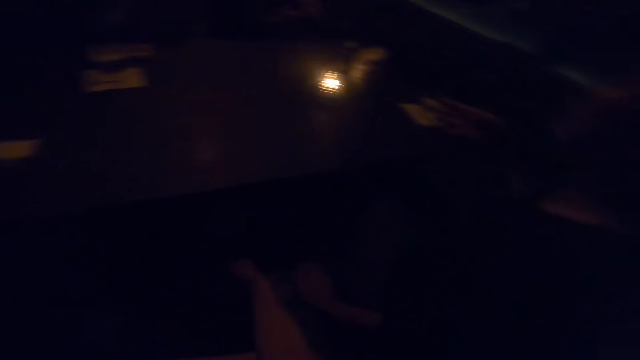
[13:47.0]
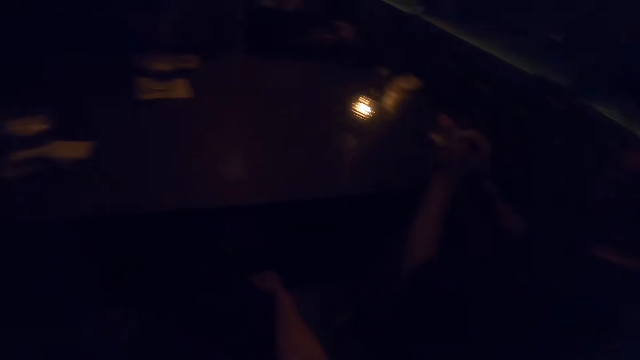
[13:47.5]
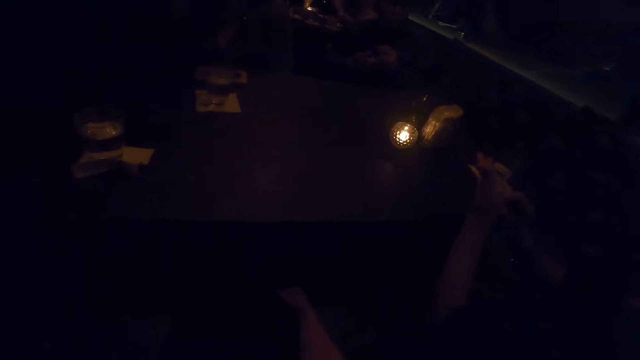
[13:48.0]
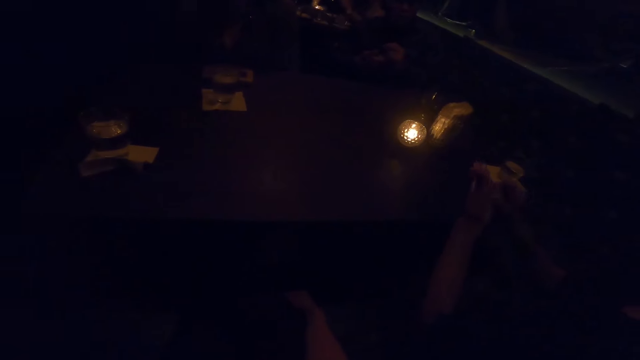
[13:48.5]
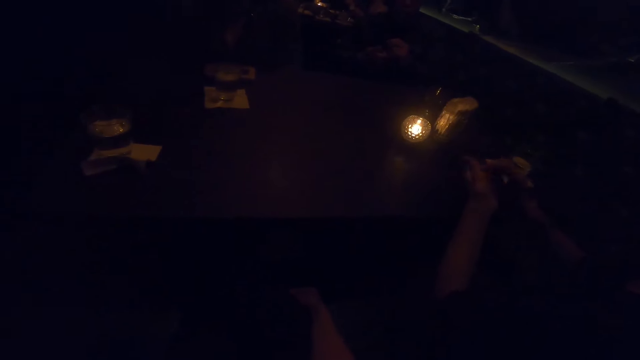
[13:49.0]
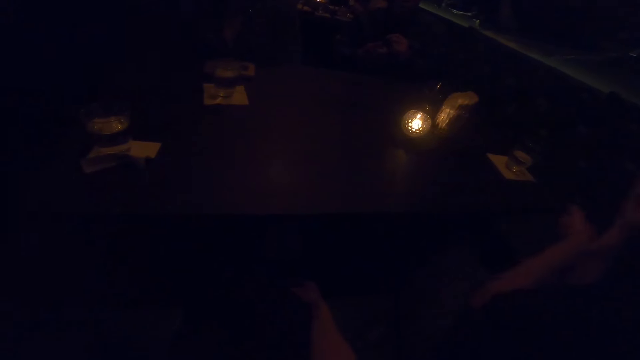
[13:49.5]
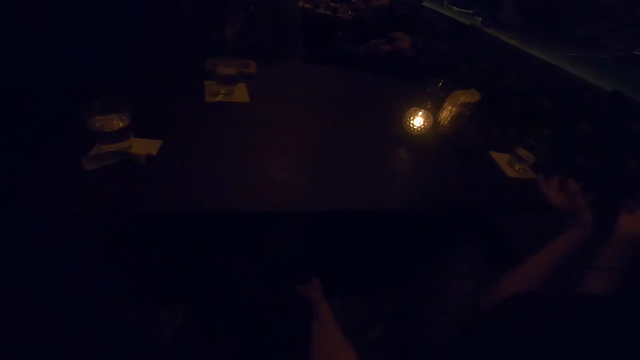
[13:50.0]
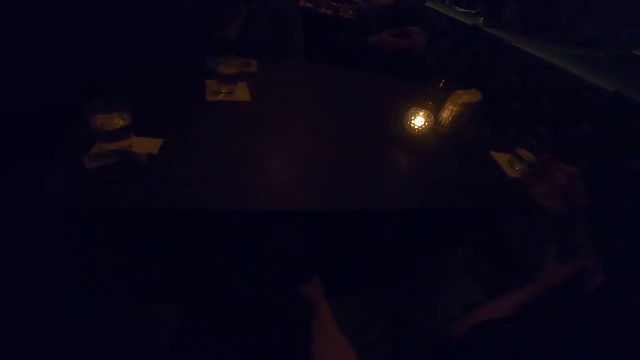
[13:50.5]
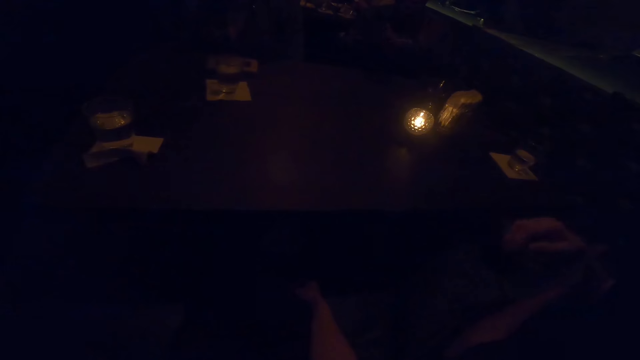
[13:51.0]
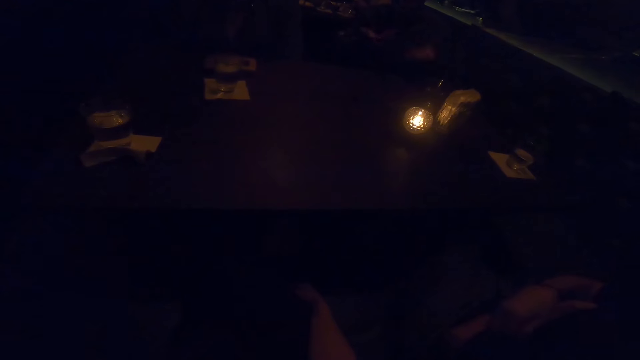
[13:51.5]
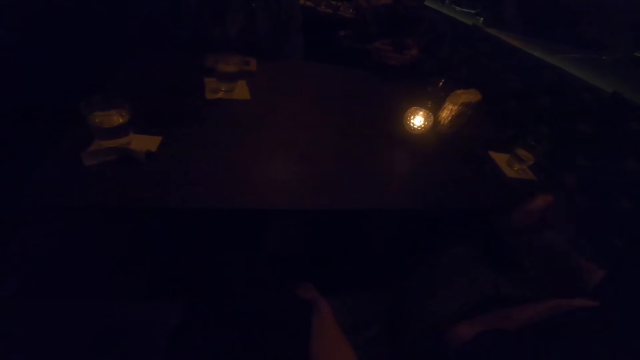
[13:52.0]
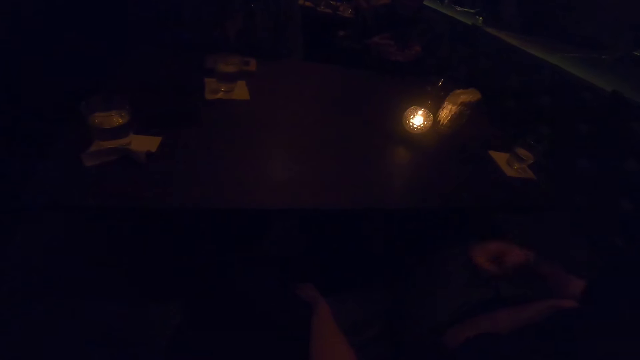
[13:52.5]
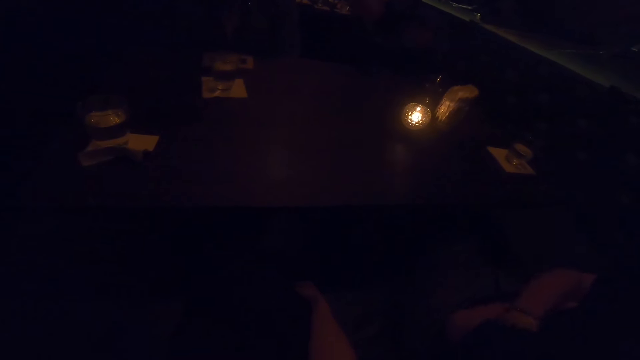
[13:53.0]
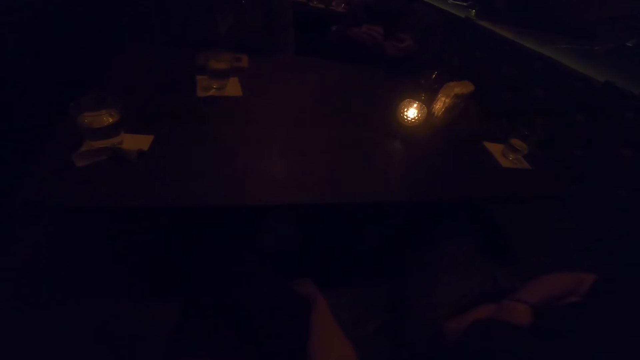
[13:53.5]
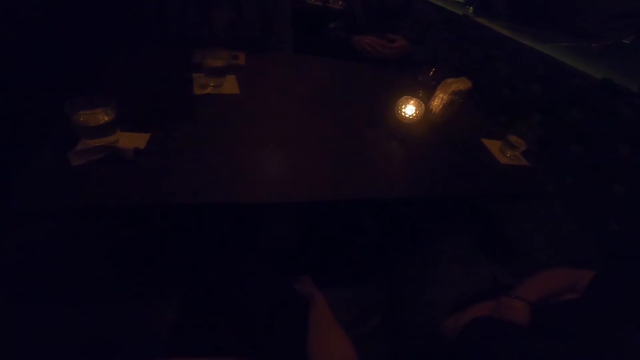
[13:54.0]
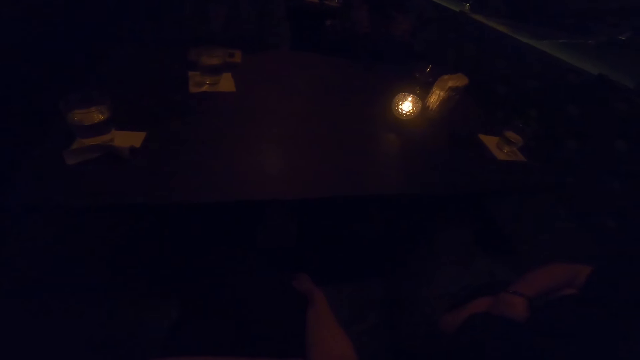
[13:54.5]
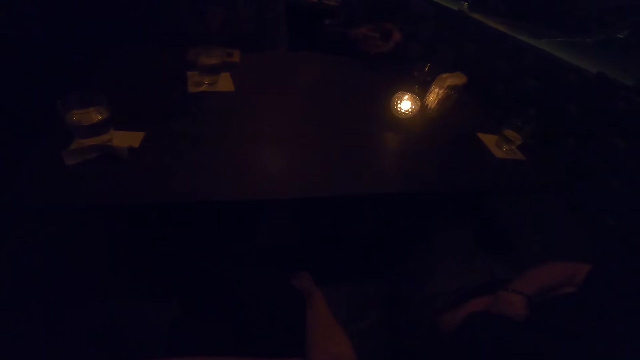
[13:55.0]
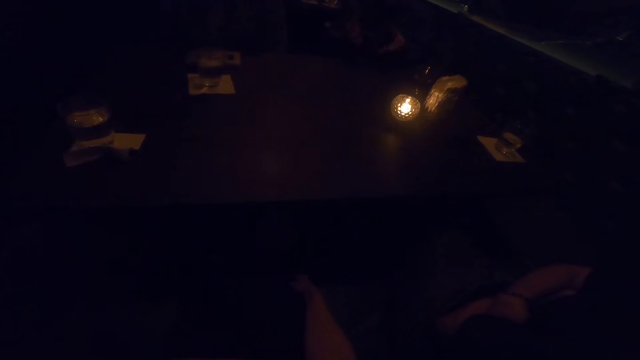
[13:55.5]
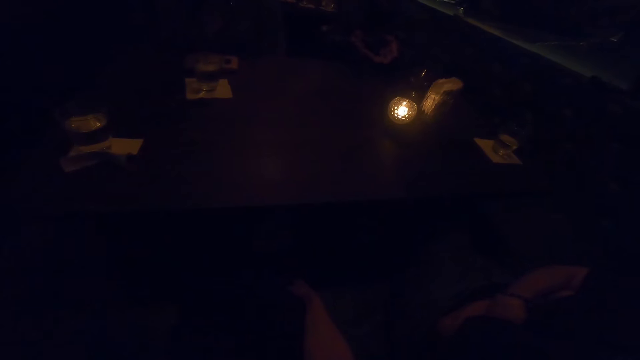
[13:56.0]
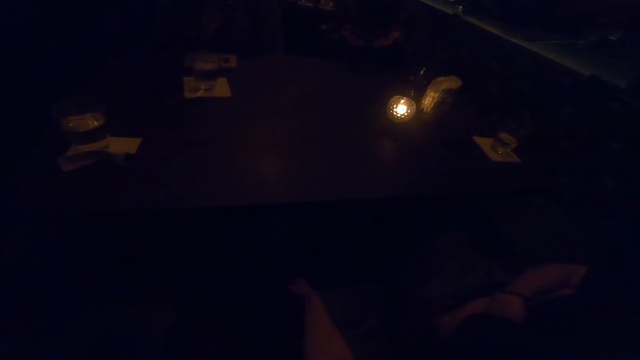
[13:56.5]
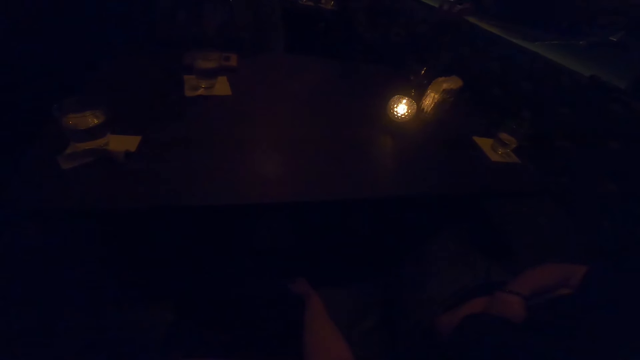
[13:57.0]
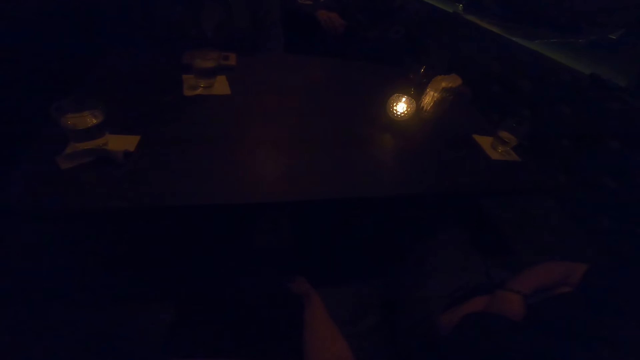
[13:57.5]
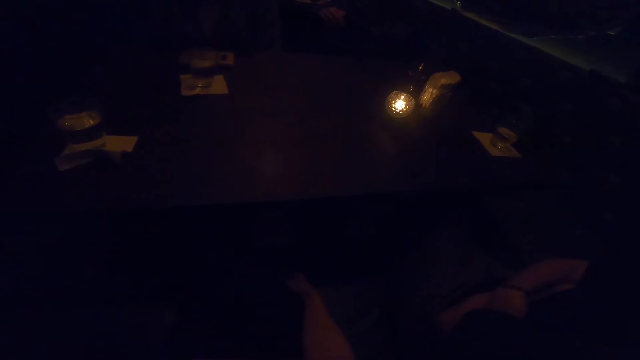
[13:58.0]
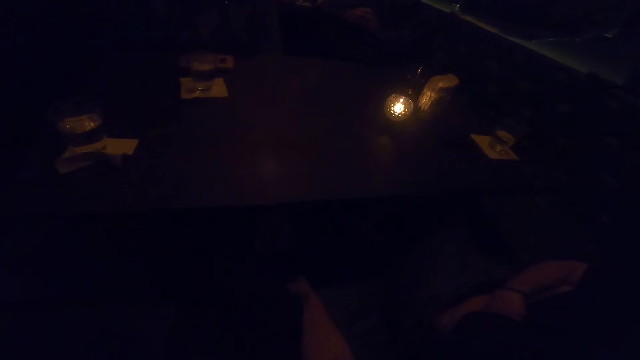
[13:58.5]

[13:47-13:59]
A person talks to another person. The other person points at the first person. The first person talks to the other person with action.

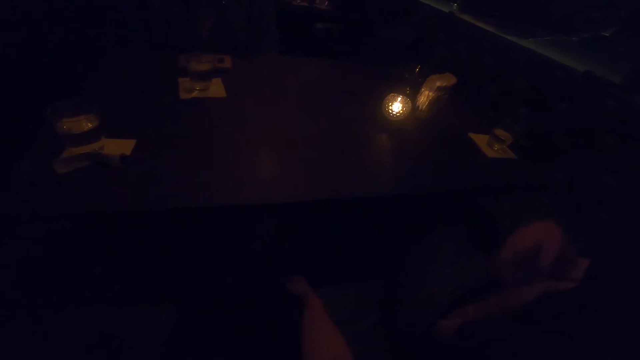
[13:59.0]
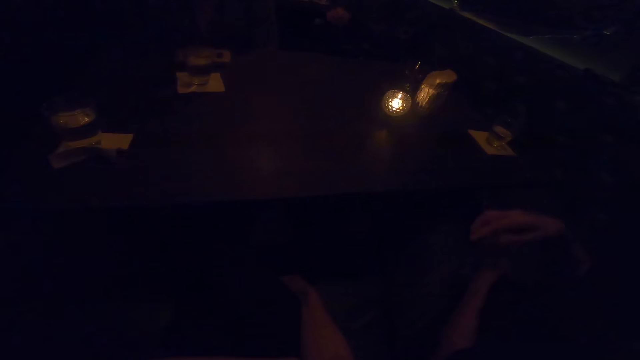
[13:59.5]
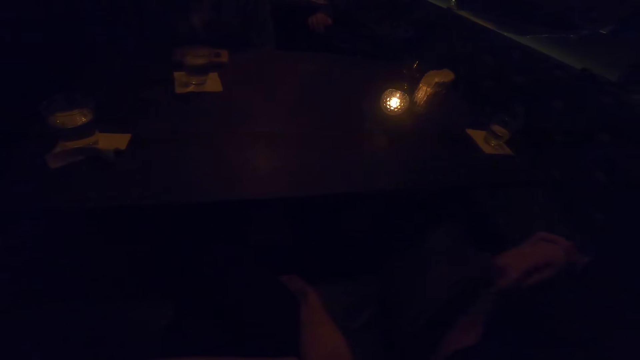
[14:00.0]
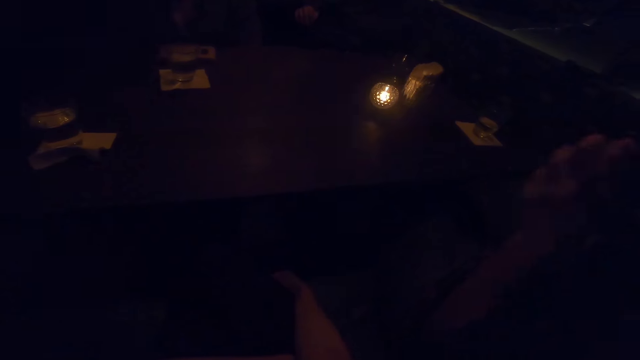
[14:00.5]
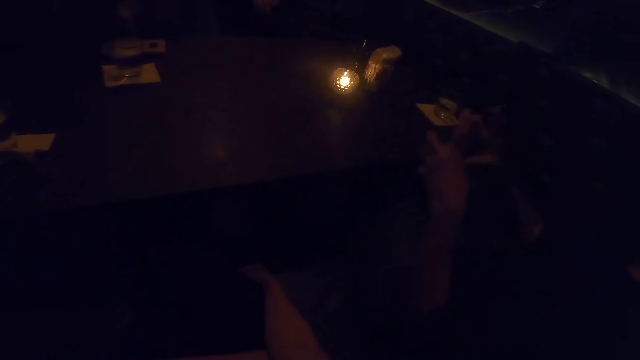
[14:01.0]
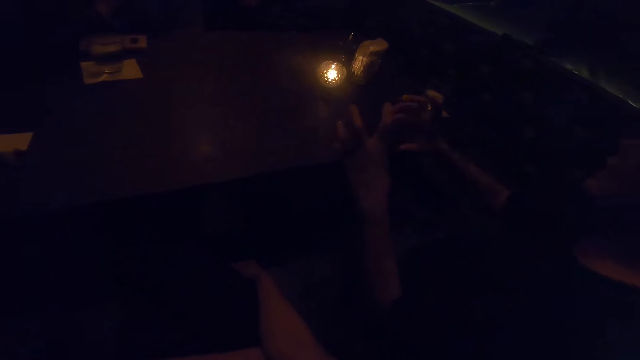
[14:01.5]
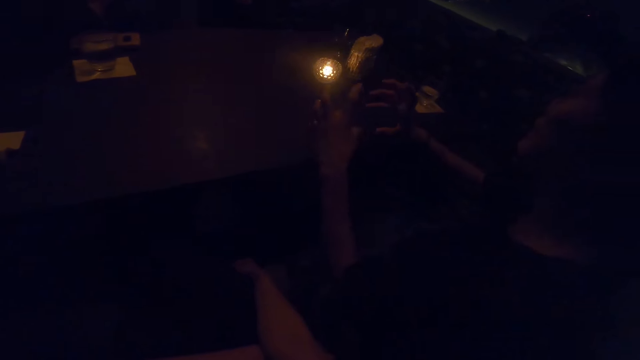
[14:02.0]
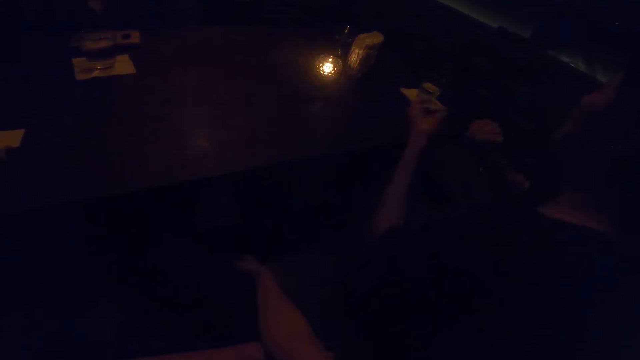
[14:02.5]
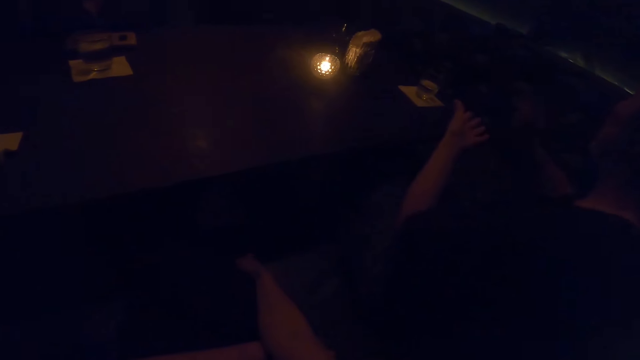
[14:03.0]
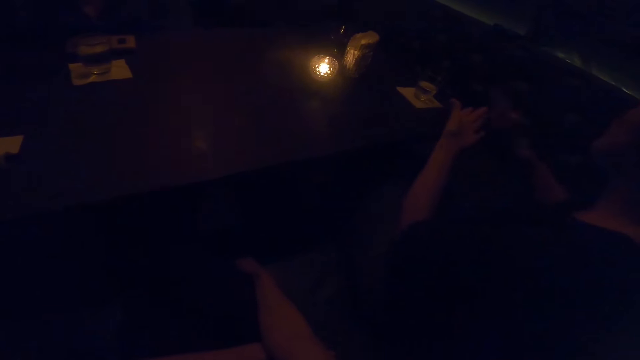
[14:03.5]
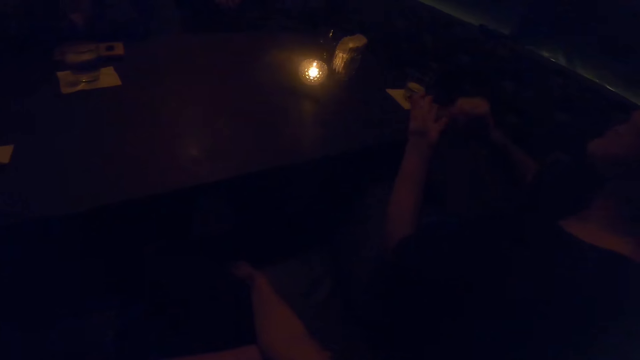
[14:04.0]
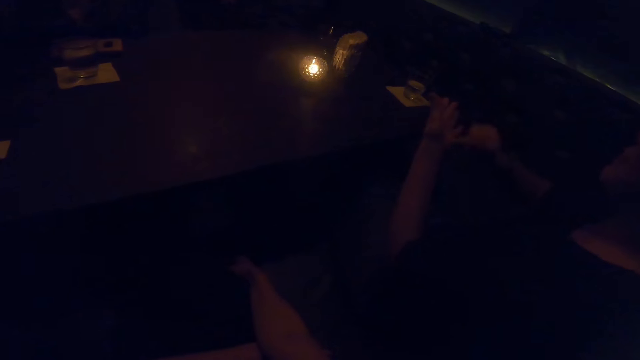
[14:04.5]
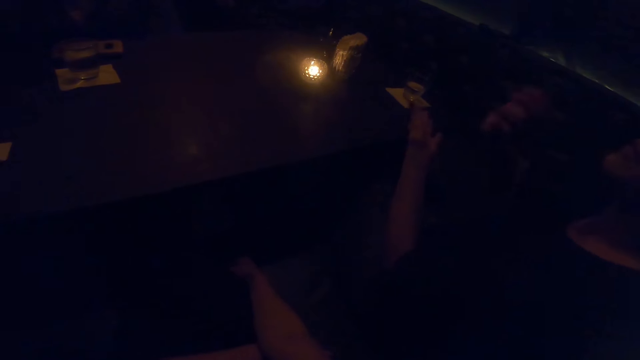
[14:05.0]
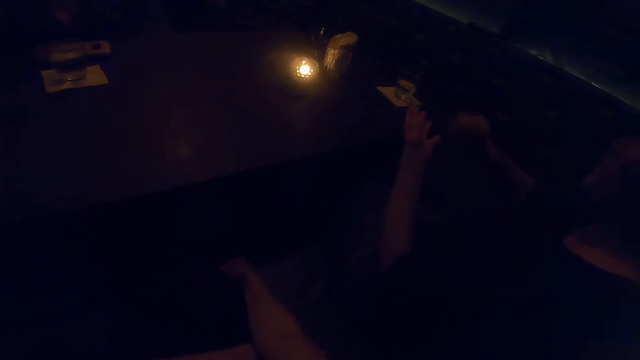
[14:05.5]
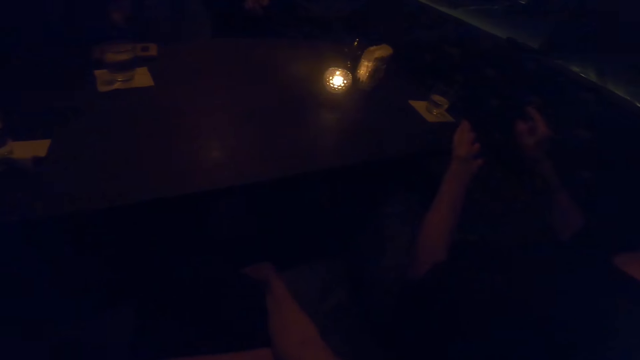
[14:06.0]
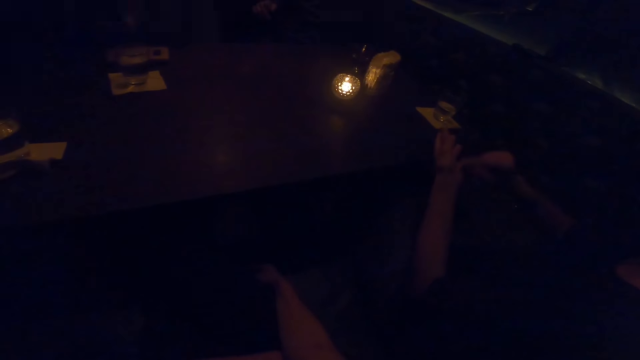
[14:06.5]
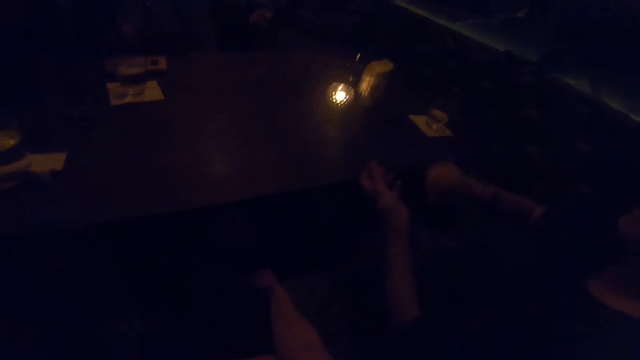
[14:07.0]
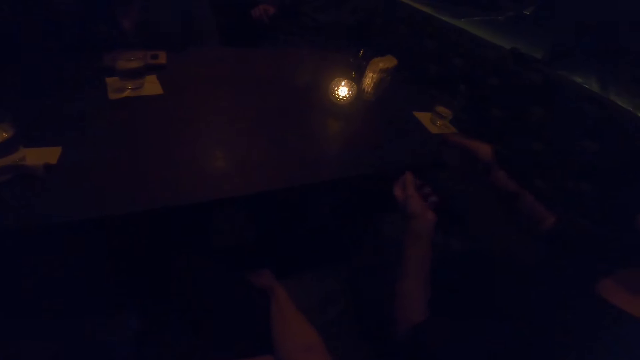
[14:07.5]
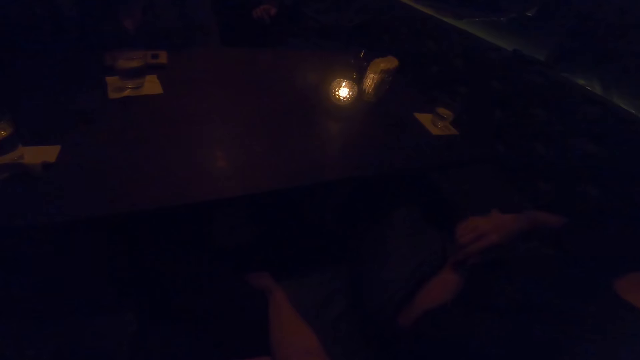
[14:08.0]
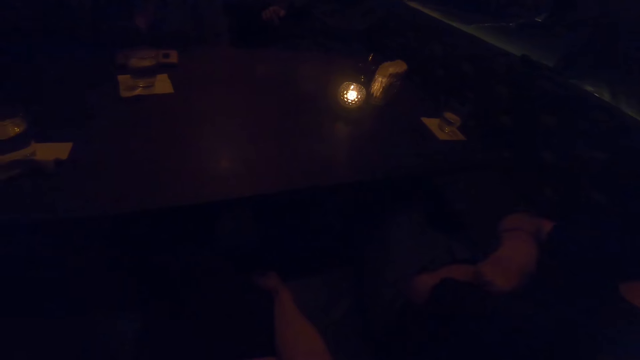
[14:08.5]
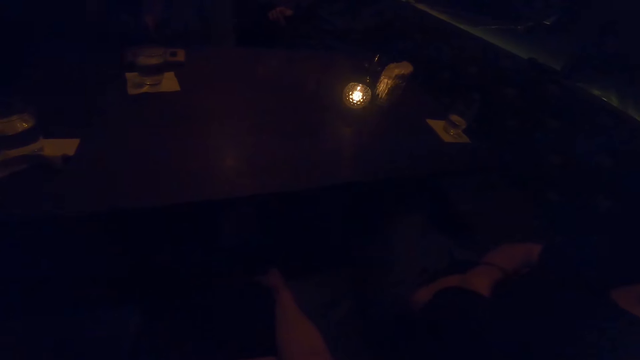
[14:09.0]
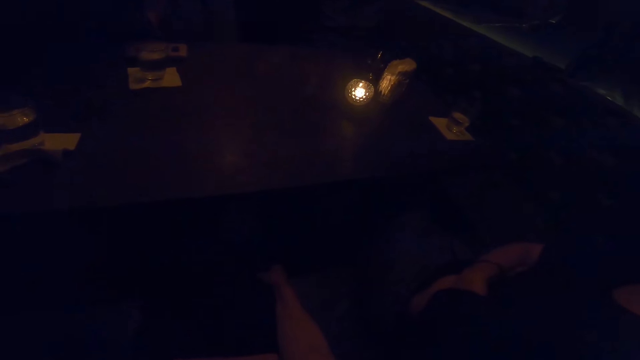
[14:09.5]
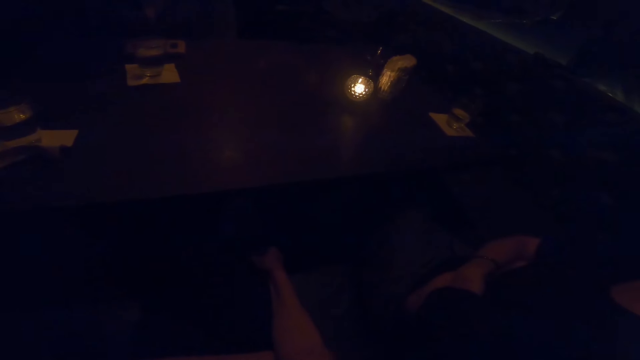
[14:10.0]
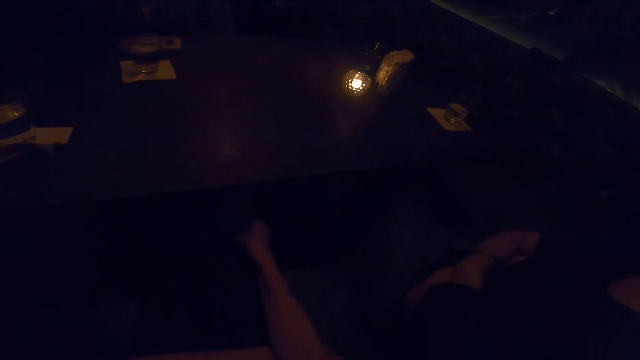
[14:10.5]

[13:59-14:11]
A person talks to another person with action.
